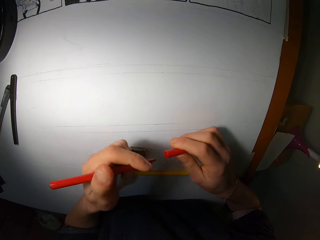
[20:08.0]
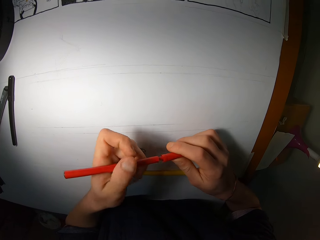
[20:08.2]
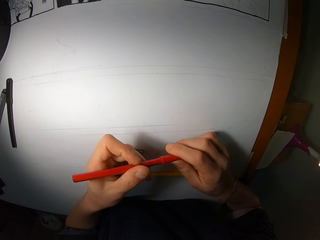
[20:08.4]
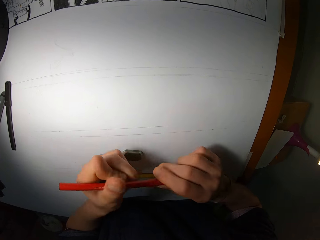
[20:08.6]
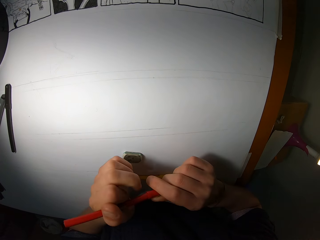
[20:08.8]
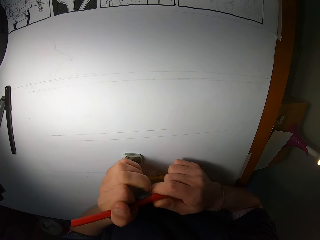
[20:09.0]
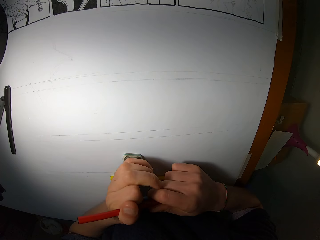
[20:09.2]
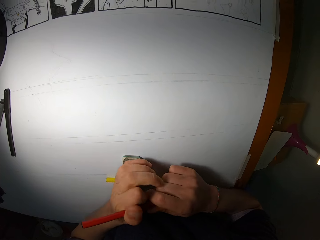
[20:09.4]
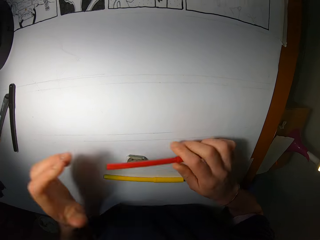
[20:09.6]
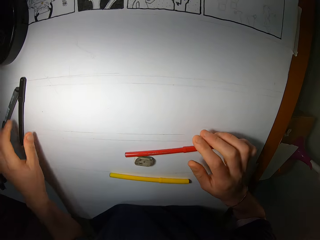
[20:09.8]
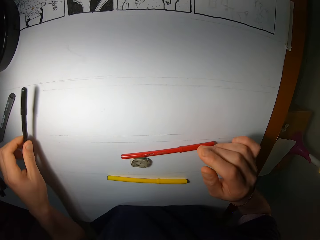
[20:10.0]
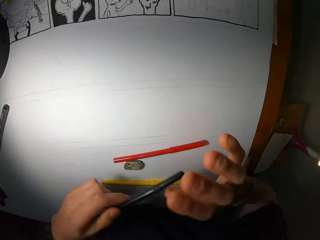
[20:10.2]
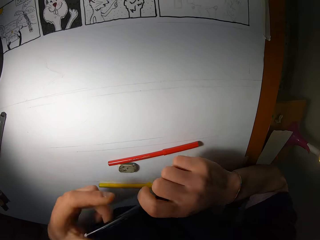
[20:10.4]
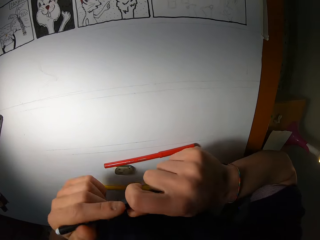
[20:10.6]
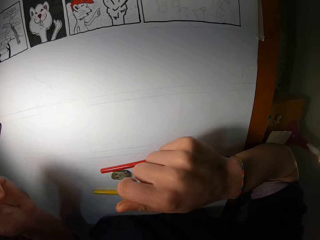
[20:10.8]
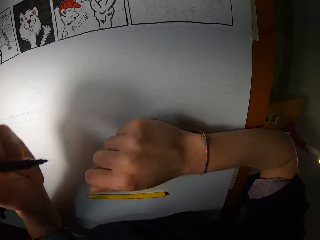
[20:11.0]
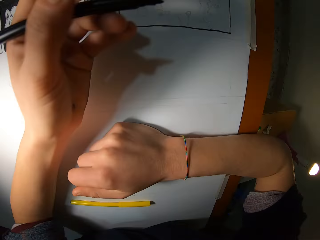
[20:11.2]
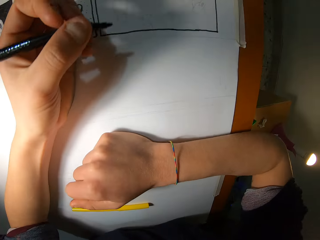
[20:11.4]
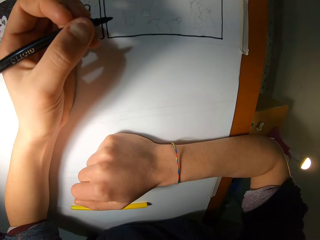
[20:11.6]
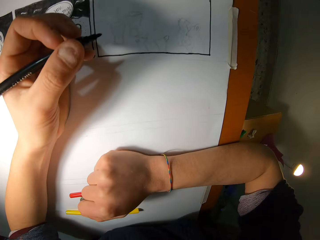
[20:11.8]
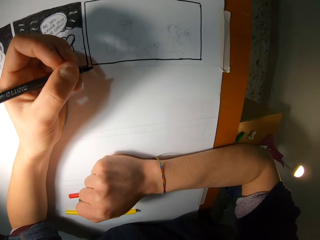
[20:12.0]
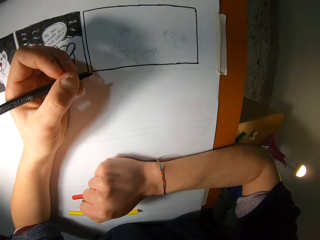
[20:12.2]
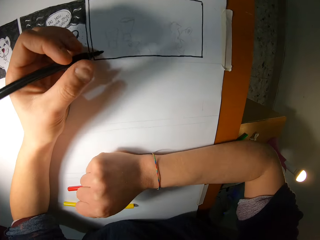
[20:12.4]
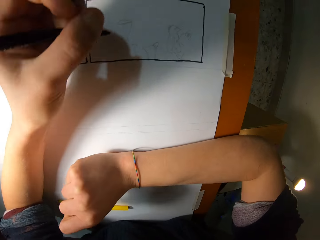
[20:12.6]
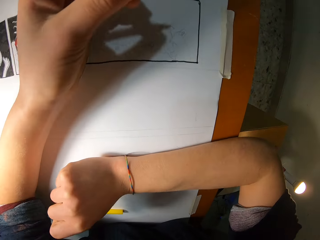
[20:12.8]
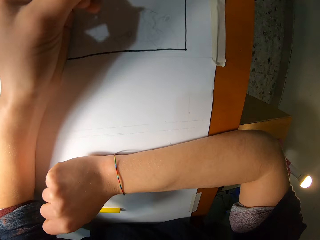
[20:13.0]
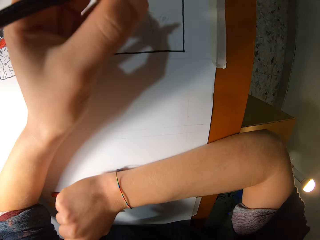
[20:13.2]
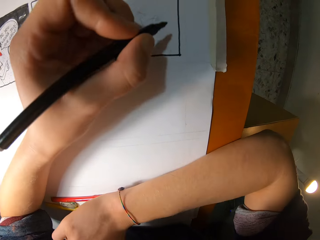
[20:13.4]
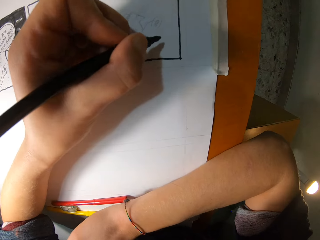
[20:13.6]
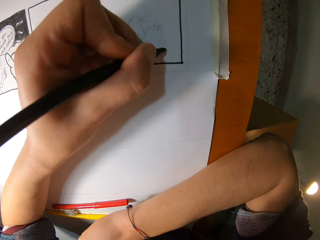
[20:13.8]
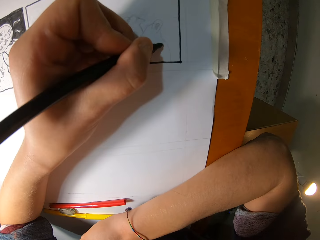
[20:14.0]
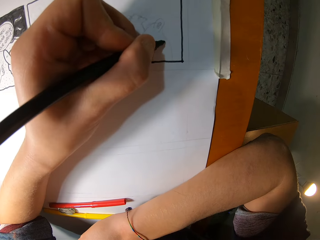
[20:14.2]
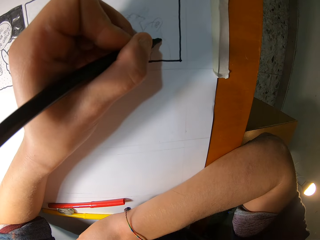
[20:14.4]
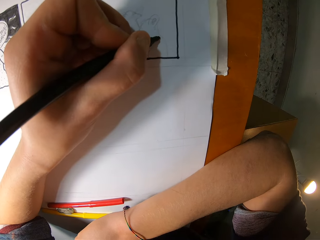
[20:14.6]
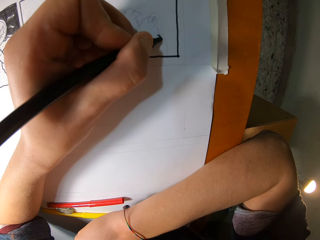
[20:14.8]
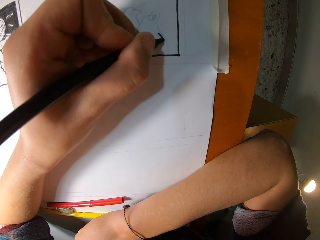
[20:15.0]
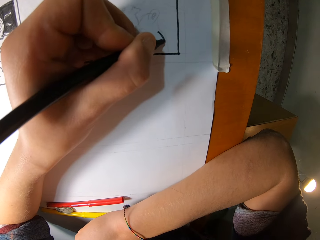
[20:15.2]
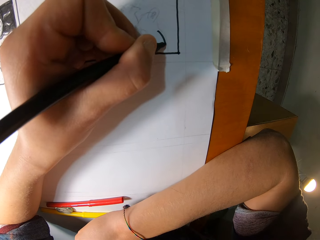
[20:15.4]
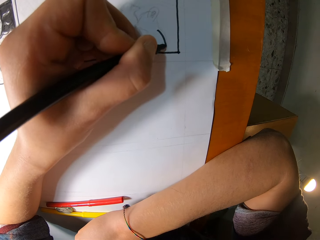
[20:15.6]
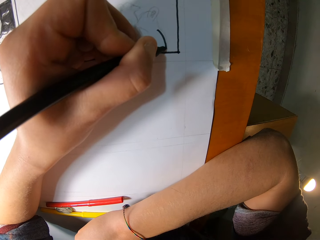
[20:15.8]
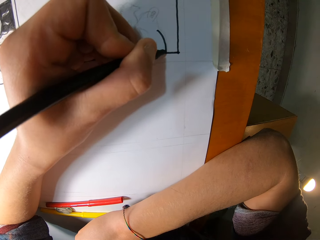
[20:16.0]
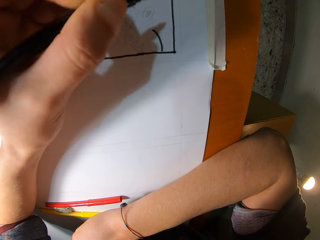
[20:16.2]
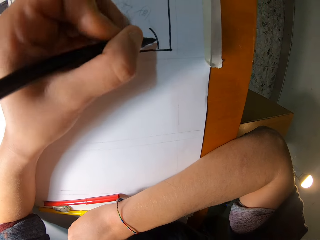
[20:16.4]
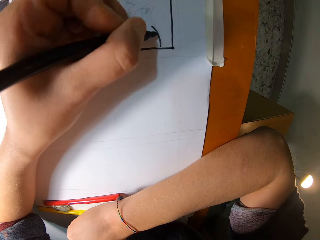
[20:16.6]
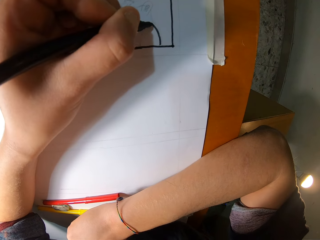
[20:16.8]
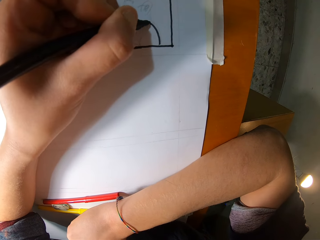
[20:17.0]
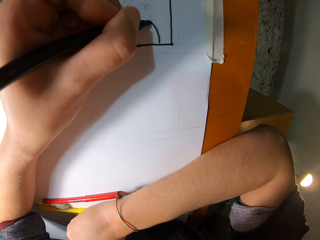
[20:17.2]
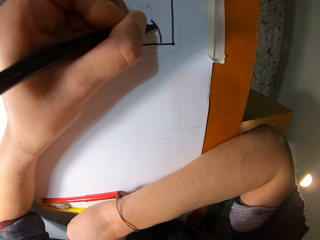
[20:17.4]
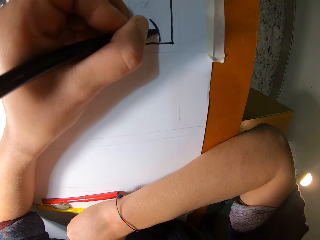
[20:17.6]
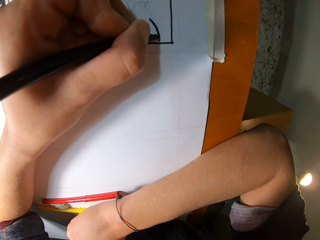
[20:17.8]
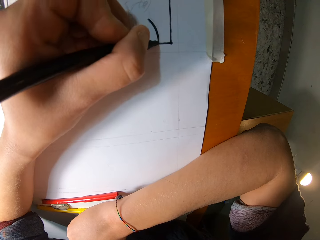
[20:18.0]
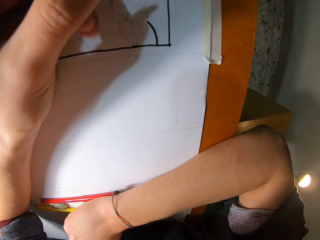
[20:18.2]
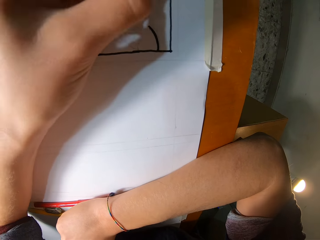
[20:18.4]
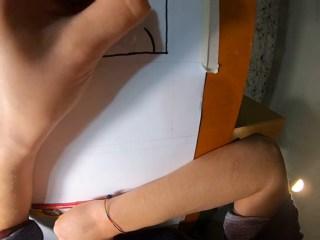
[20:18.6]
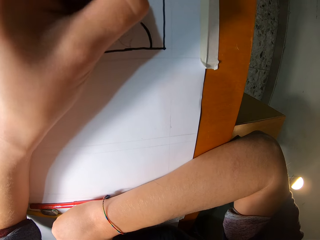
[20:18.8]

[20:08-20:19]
The camera wearer drops the marker on the paper with his right hand. He picks the marker from the paper with his left hand. He opens the marker with both hands. He holds the pen or marker. He traces on the paper with the marker in his left hand.

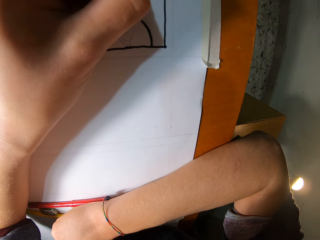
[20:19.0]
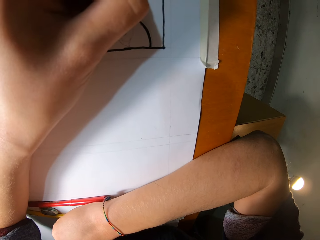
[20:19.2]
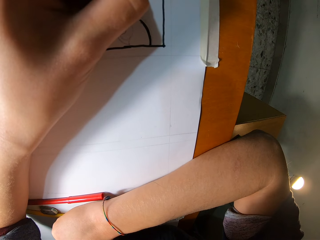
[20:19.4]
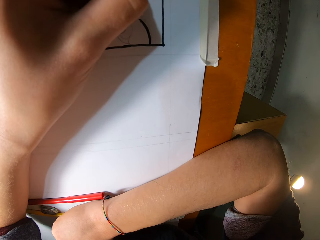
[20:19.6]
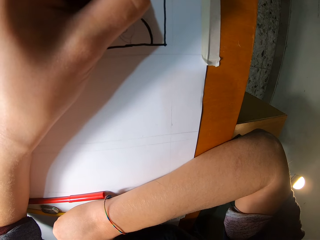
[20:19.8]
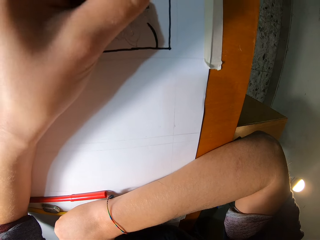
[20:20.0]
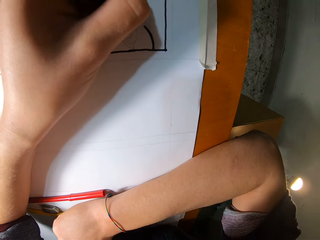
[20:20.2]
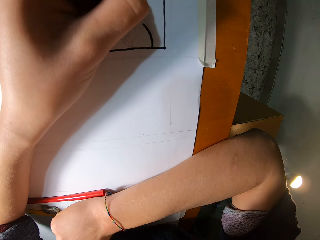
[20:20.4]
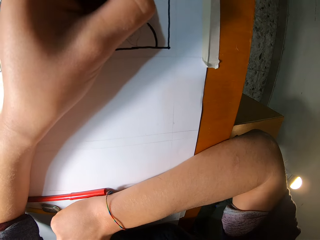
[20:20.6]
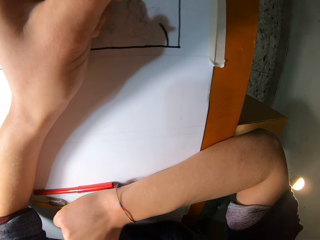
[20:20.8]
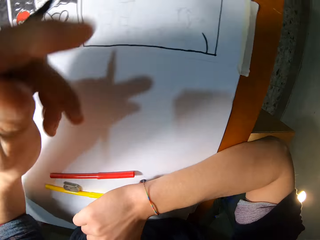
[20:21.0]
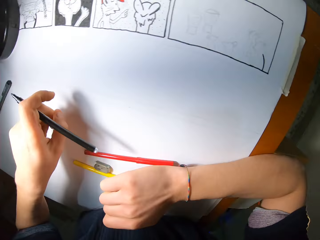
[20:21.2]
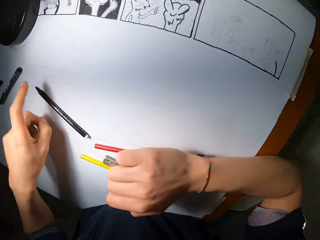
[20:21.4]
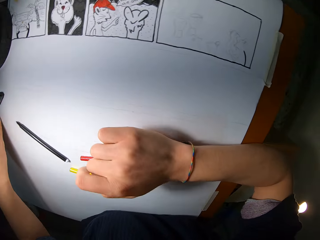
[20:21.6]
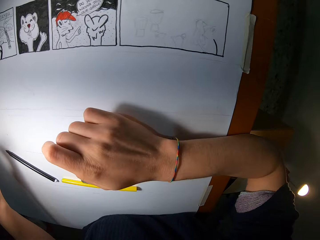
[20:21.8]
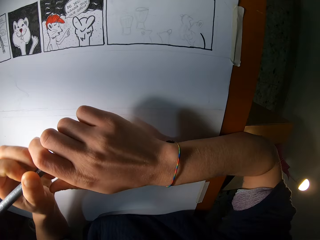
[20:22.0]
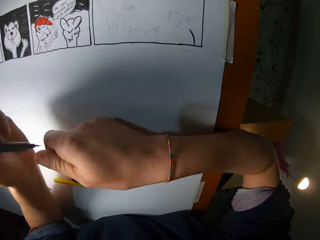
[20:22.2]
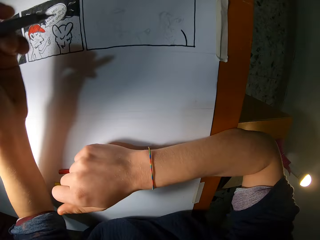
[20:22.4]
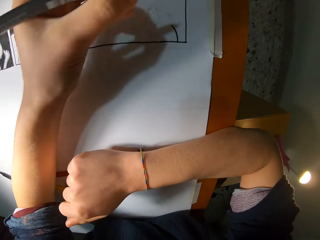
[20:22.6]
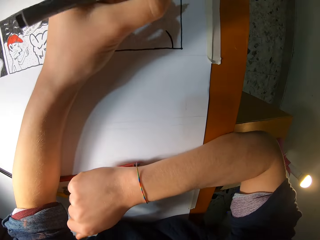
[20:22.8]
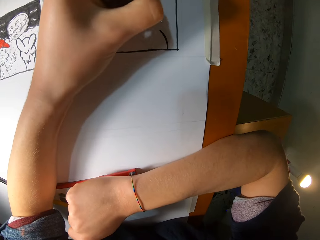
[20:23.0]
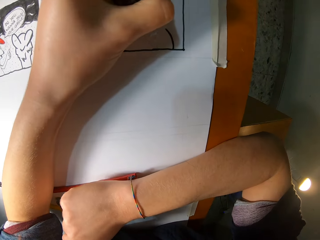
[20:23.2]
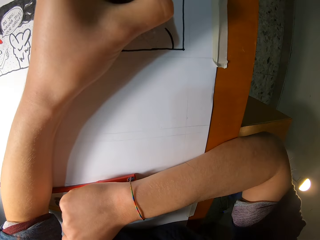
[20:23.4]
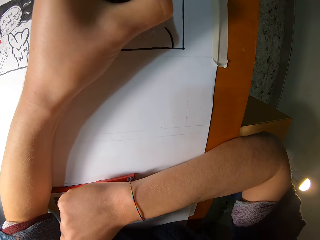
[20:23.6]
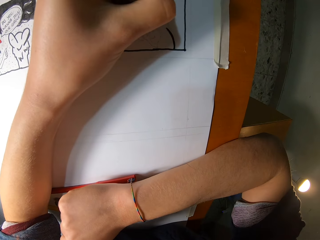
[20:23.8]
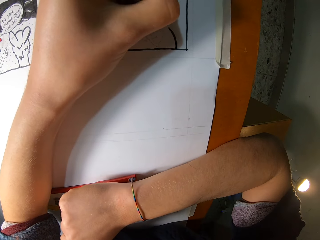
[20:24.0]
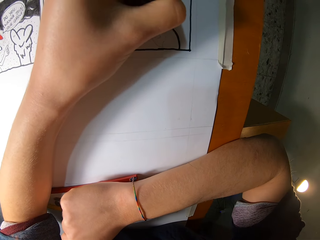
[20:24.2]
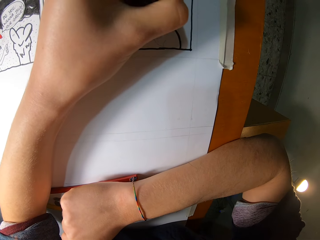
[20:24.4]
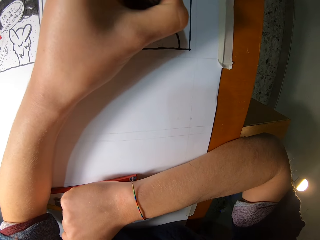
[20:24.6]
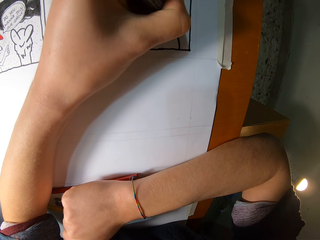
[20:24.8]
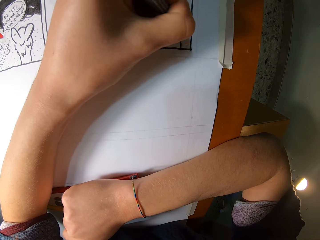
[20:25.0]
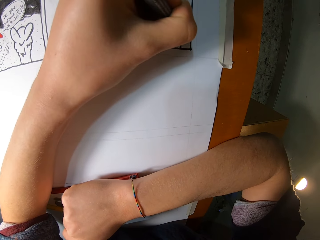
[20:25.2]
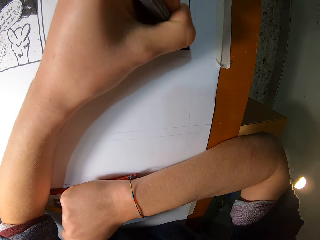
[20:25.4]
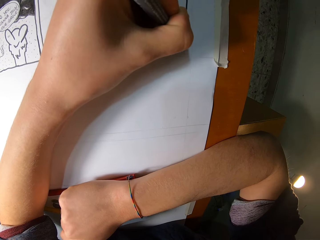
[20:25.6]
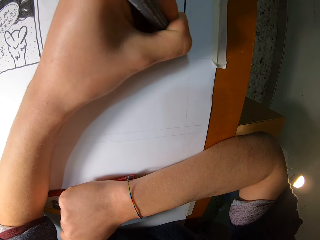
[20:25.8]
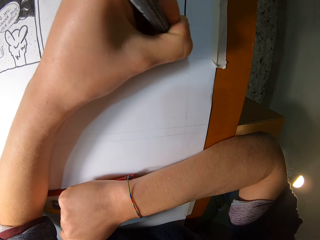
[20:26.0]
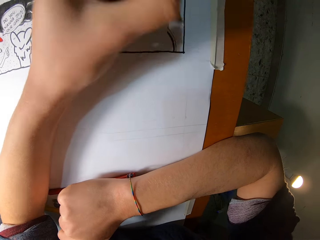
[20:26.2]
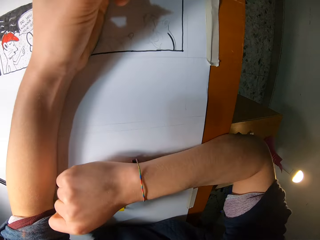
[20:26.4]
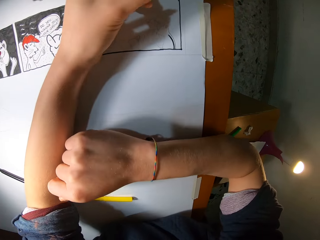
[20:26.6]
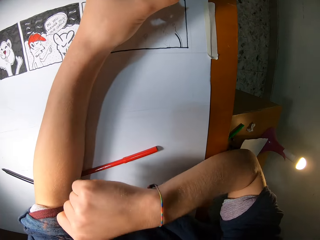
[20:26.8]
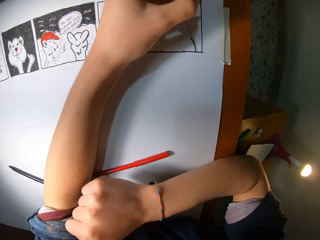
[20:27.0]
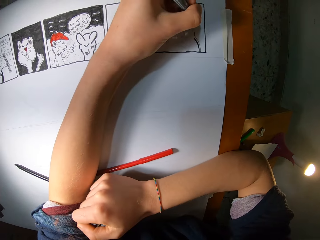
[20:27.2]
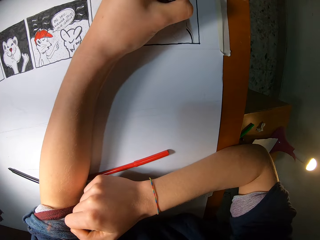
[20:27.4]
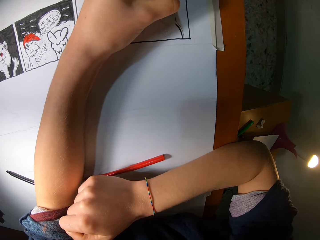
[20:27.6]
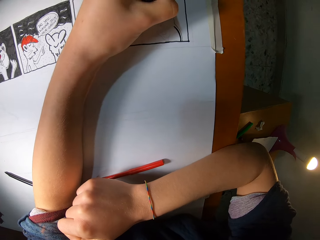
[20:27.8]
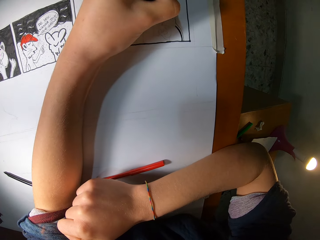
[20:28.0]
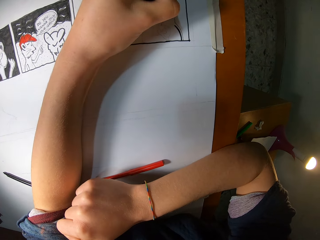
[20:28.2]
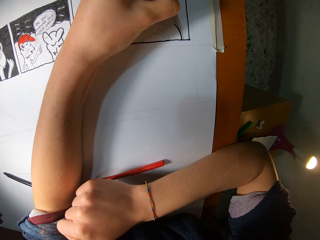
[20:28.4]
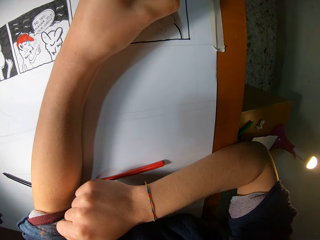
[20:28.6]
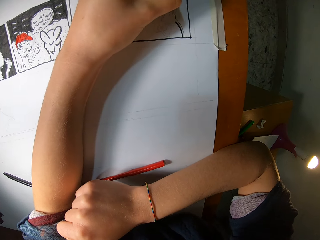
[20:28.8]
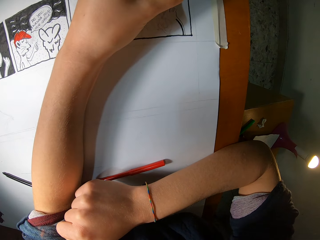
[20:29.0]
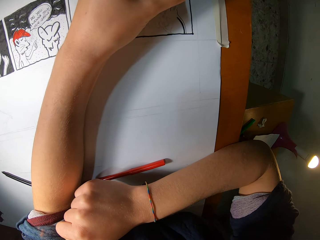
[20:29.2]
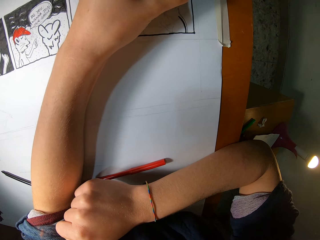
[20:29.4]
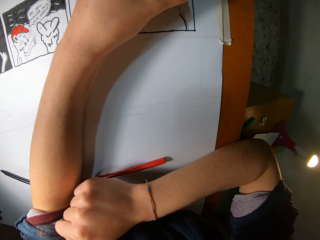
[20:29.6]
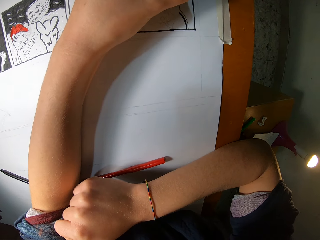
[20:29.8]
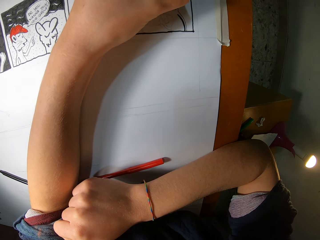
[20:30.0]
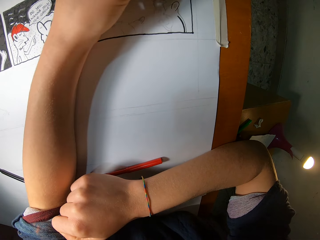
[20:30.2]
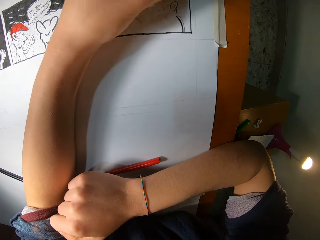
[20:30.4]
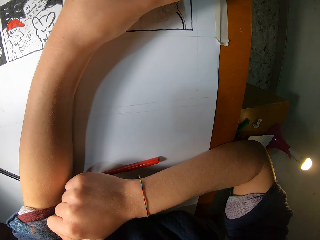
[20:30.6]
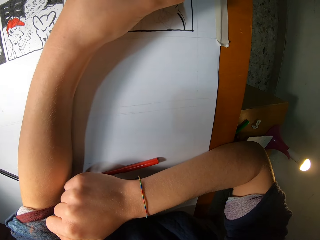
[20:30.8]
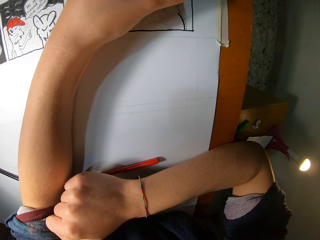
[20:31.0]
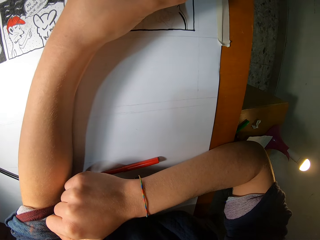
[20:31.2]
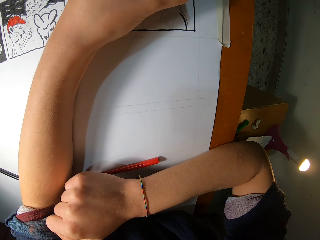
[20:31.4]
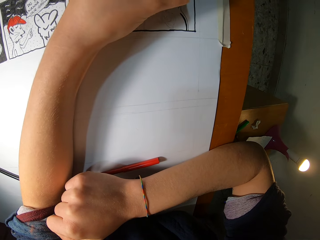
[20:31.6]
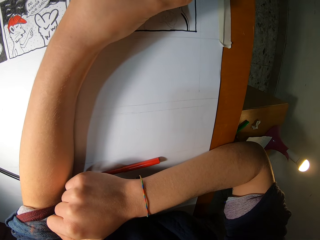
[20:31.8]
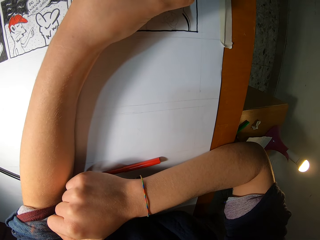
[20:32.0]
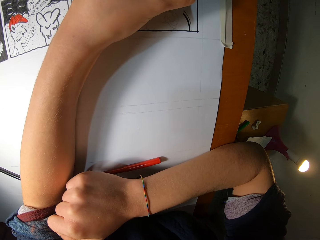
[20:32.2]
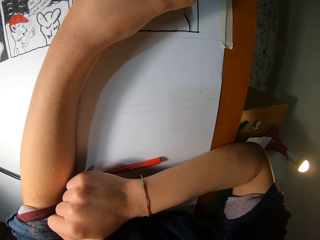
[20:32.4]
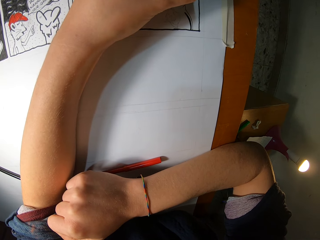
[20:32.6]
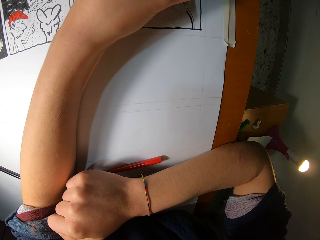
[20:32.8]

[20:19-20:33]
The camera wearer drops the marker on the paper with his left hand. He picks up the pen or marker. He opens the marker with both hands. He holds the pen. He traces on the paper with the marker in his left hand. He moves the right hand.
